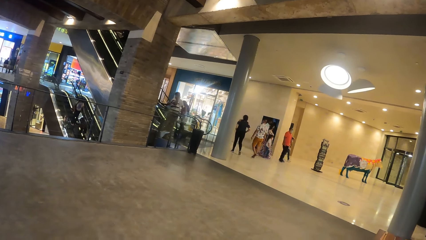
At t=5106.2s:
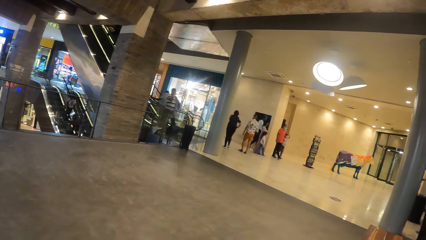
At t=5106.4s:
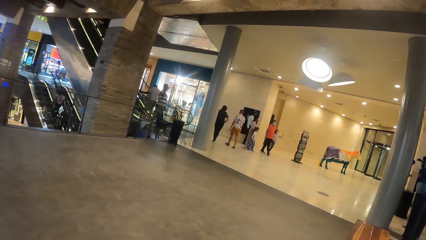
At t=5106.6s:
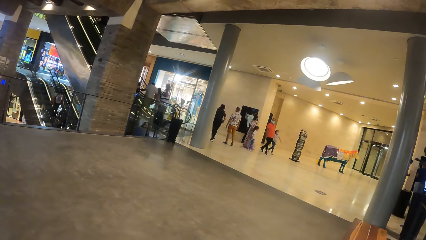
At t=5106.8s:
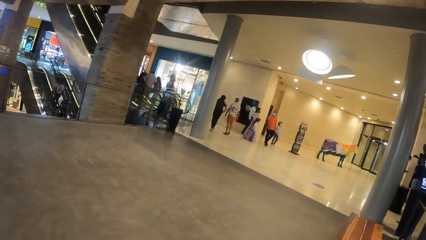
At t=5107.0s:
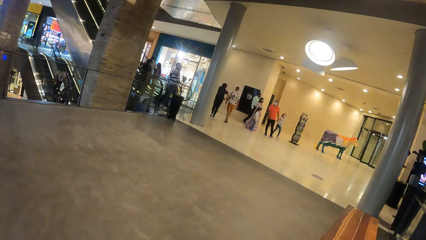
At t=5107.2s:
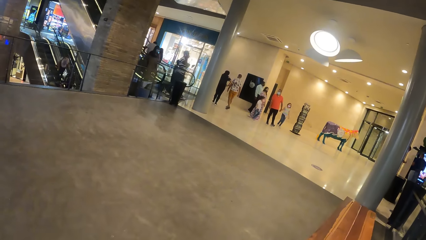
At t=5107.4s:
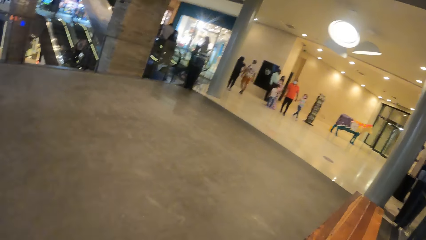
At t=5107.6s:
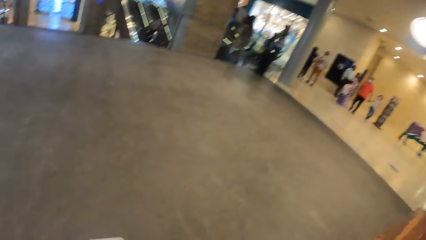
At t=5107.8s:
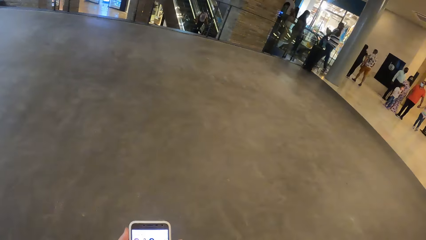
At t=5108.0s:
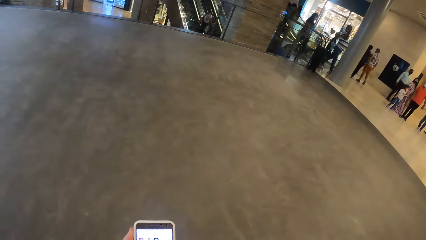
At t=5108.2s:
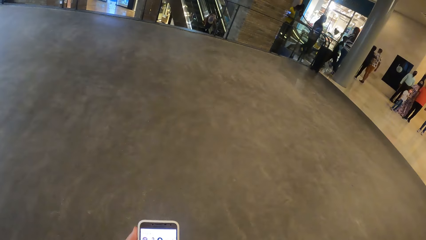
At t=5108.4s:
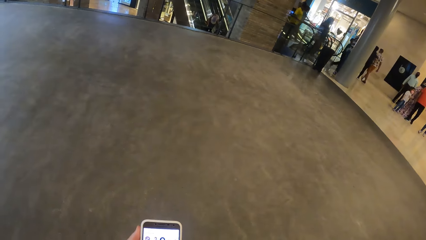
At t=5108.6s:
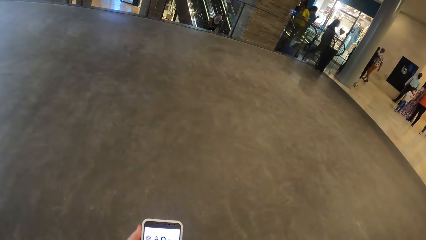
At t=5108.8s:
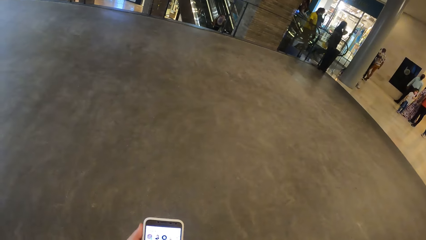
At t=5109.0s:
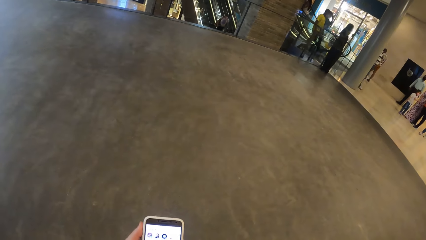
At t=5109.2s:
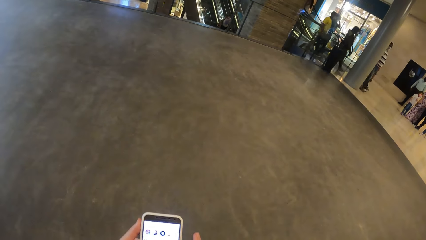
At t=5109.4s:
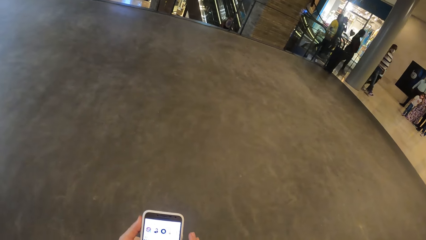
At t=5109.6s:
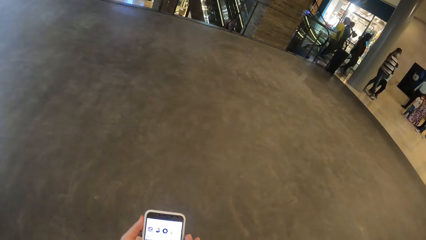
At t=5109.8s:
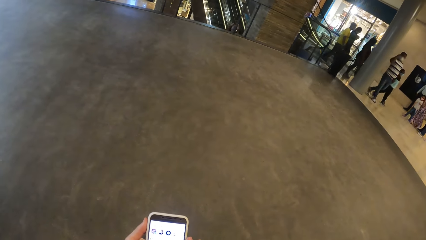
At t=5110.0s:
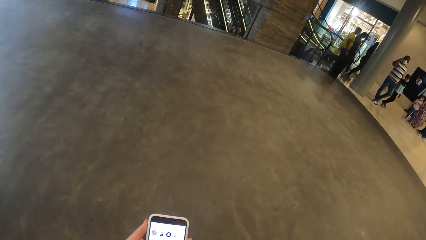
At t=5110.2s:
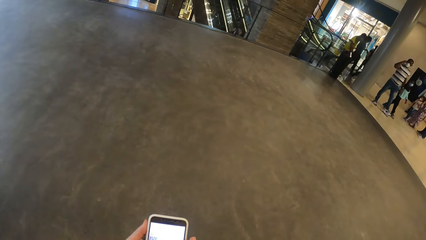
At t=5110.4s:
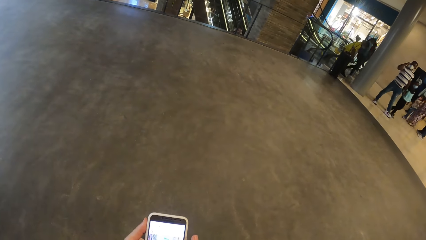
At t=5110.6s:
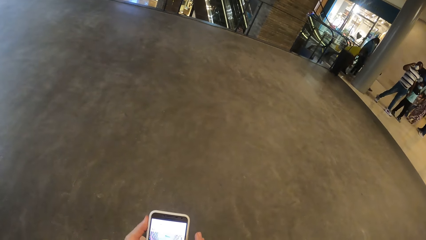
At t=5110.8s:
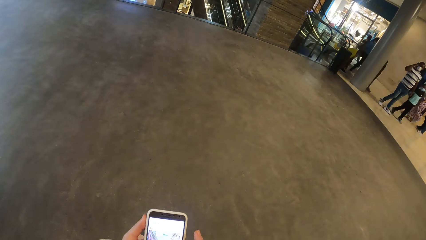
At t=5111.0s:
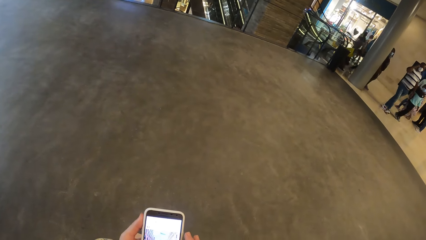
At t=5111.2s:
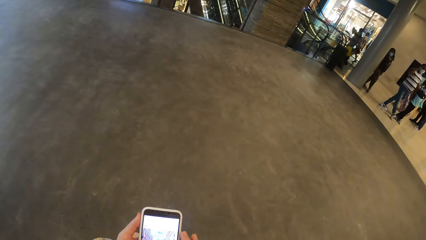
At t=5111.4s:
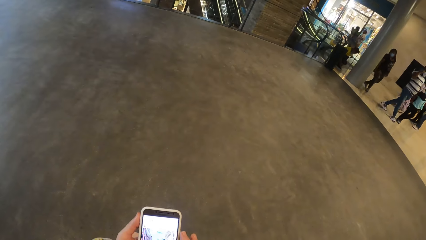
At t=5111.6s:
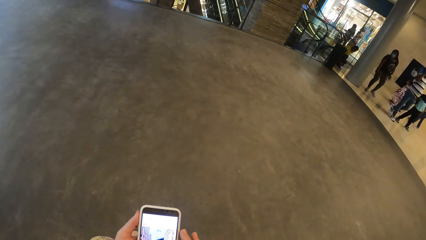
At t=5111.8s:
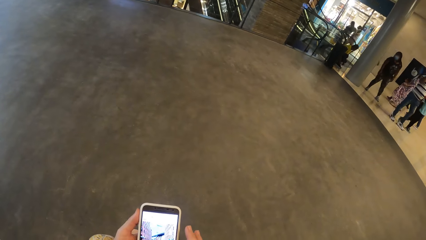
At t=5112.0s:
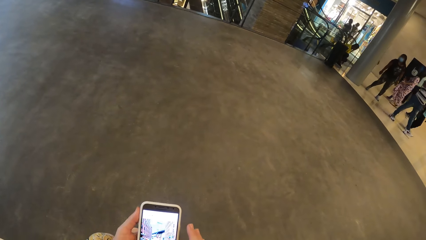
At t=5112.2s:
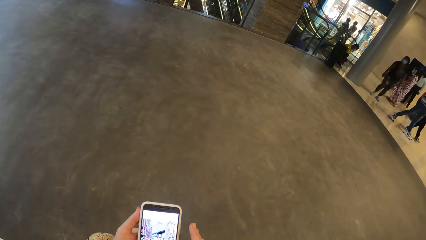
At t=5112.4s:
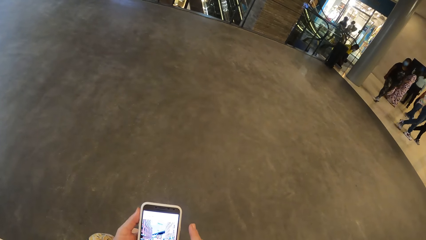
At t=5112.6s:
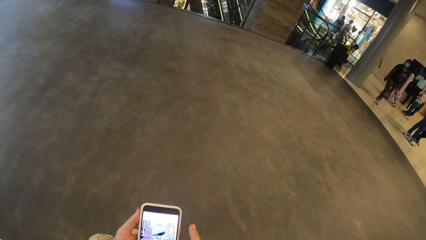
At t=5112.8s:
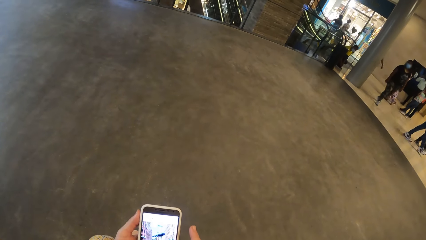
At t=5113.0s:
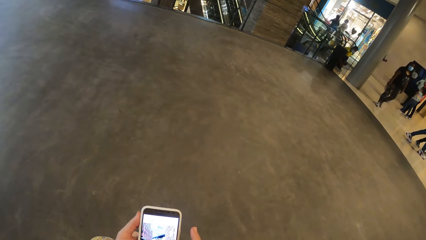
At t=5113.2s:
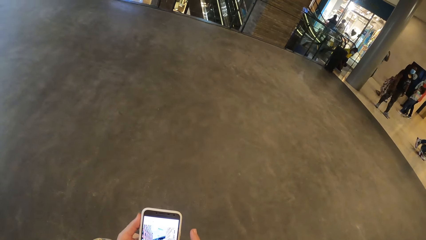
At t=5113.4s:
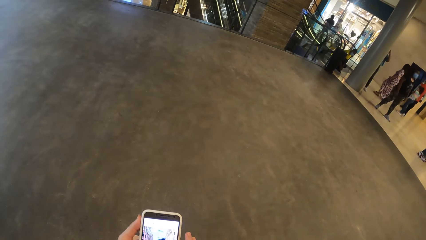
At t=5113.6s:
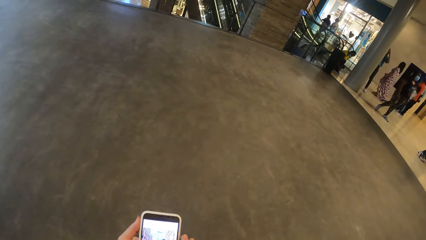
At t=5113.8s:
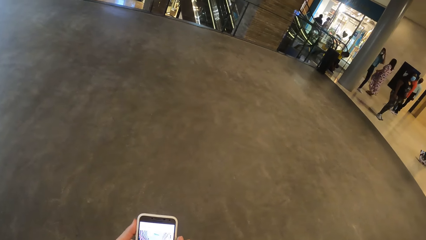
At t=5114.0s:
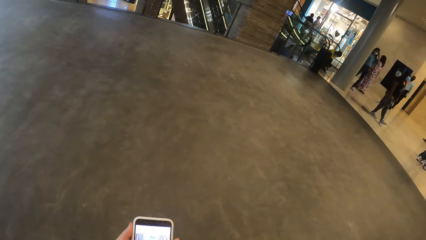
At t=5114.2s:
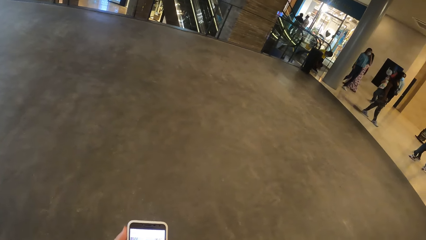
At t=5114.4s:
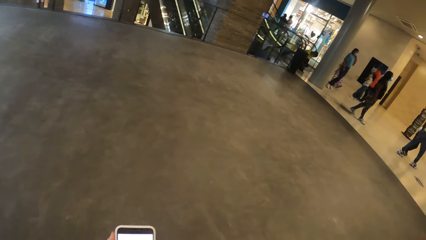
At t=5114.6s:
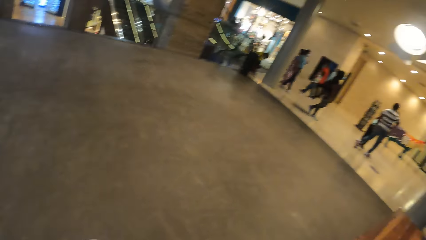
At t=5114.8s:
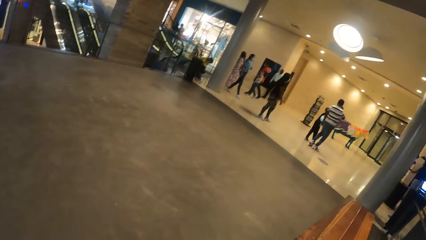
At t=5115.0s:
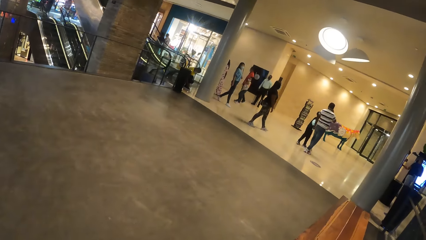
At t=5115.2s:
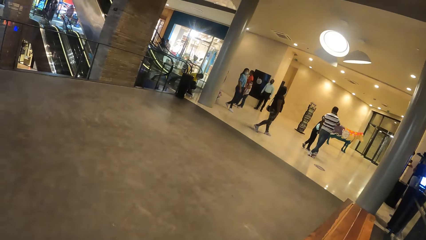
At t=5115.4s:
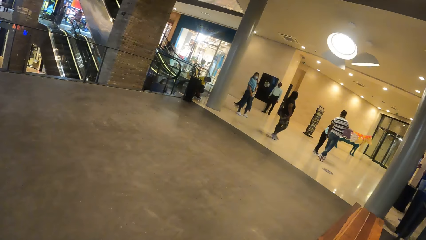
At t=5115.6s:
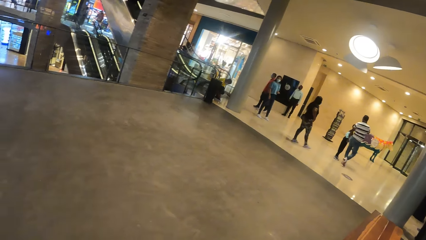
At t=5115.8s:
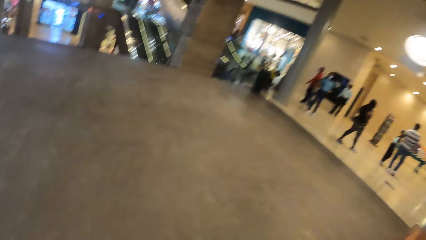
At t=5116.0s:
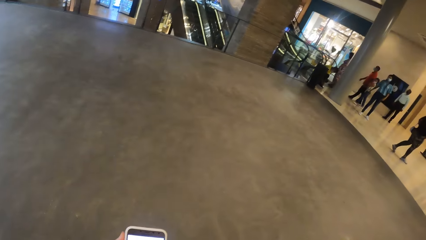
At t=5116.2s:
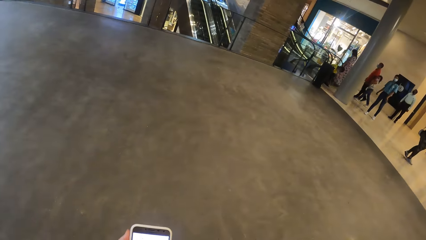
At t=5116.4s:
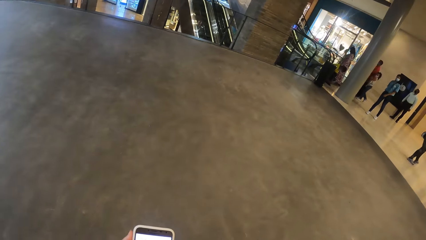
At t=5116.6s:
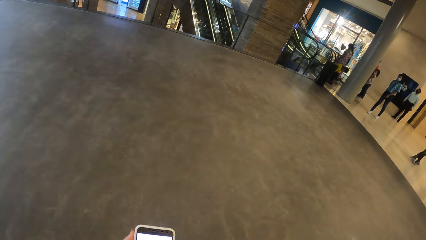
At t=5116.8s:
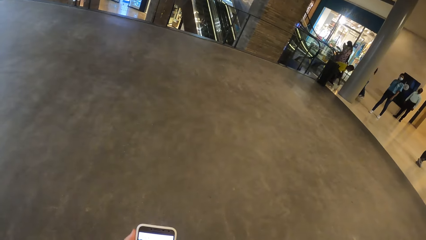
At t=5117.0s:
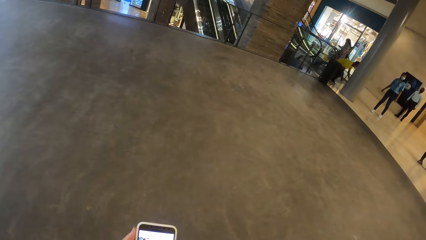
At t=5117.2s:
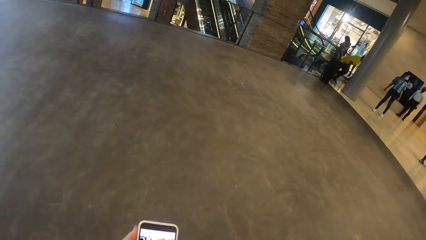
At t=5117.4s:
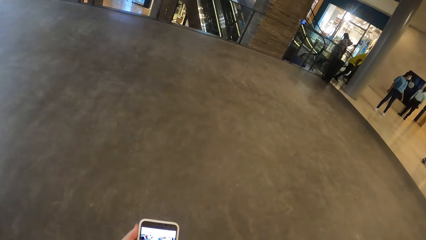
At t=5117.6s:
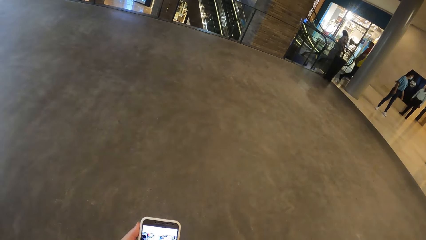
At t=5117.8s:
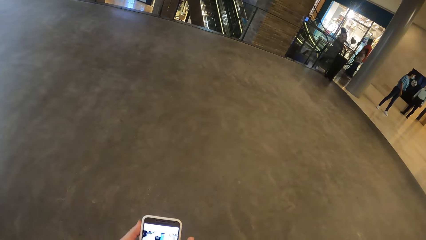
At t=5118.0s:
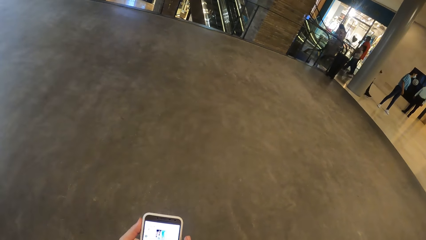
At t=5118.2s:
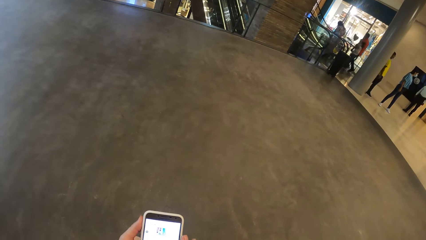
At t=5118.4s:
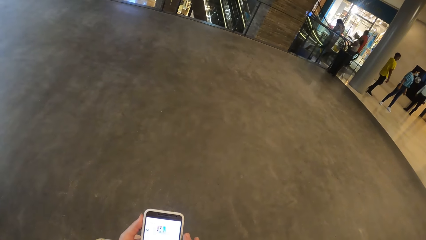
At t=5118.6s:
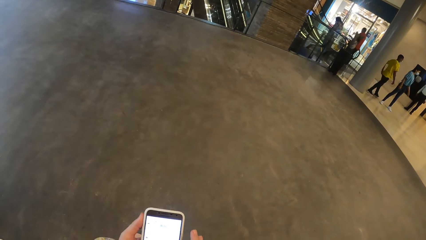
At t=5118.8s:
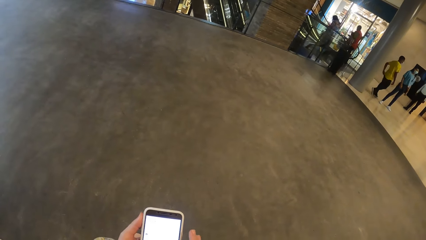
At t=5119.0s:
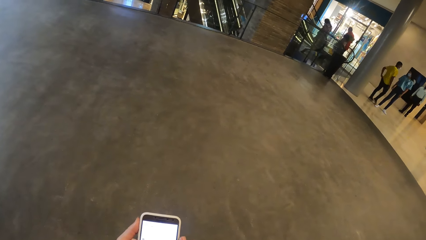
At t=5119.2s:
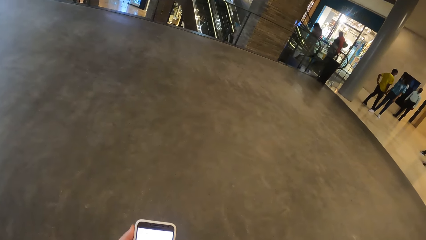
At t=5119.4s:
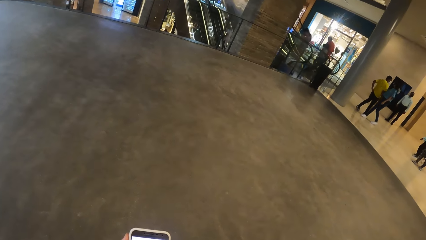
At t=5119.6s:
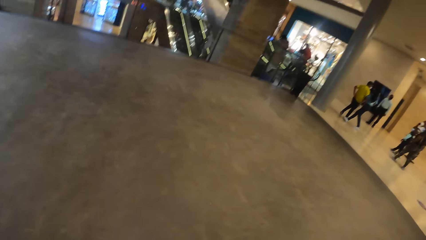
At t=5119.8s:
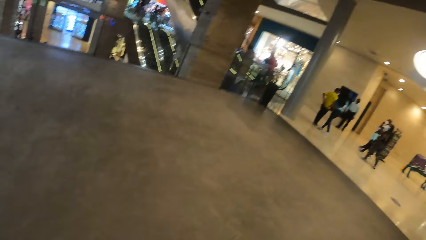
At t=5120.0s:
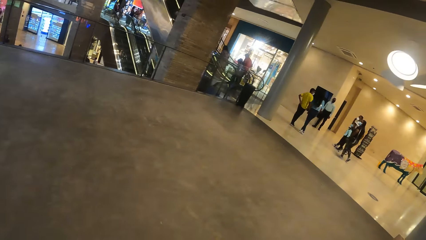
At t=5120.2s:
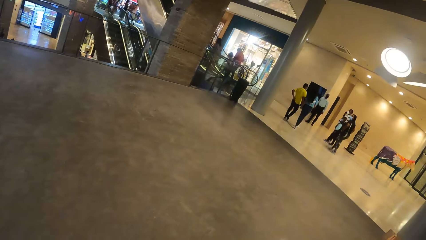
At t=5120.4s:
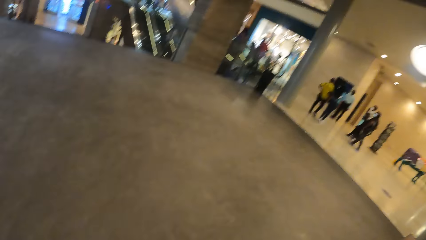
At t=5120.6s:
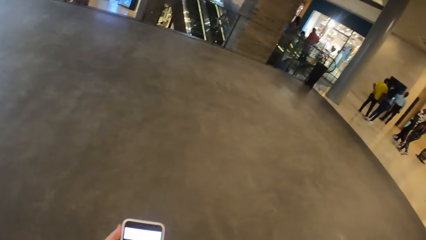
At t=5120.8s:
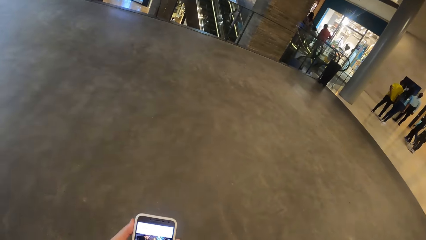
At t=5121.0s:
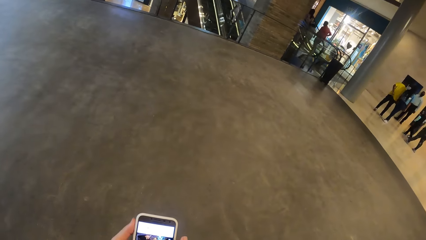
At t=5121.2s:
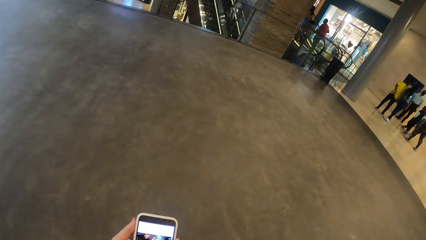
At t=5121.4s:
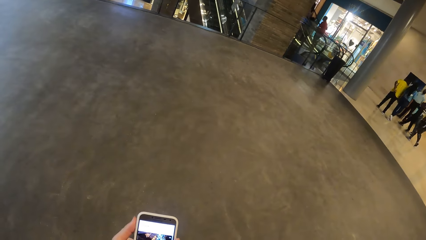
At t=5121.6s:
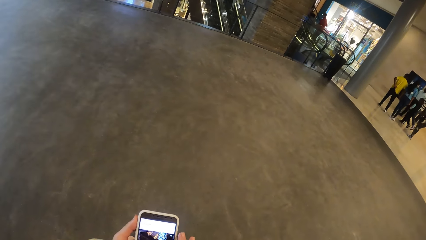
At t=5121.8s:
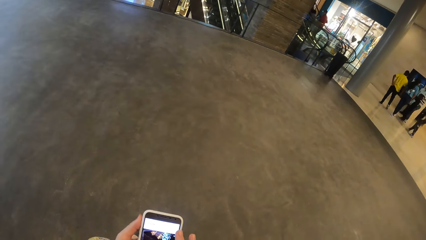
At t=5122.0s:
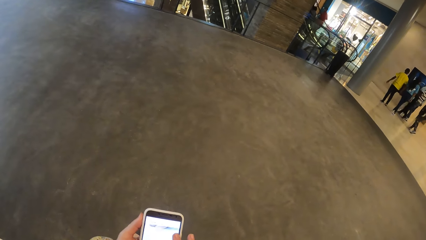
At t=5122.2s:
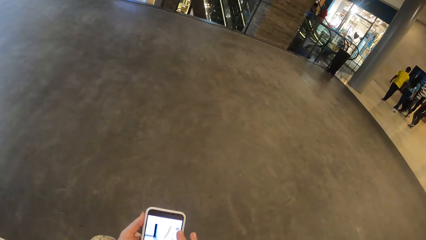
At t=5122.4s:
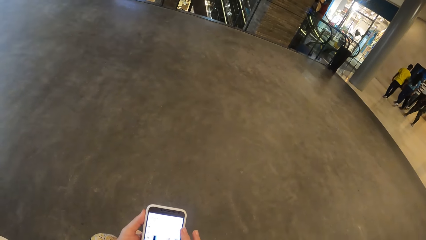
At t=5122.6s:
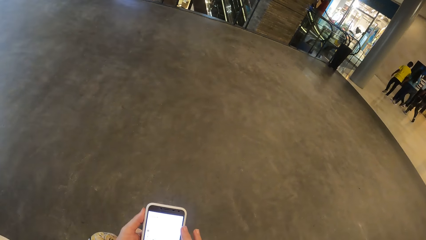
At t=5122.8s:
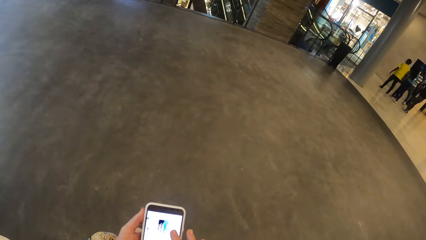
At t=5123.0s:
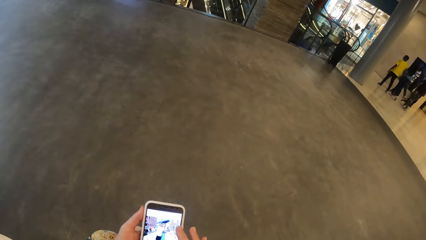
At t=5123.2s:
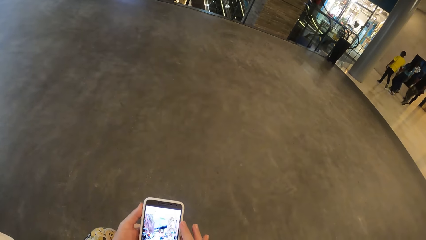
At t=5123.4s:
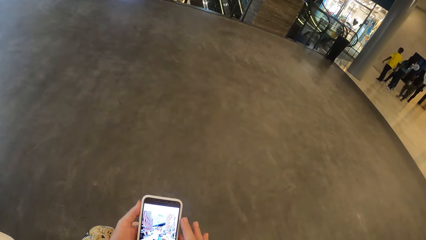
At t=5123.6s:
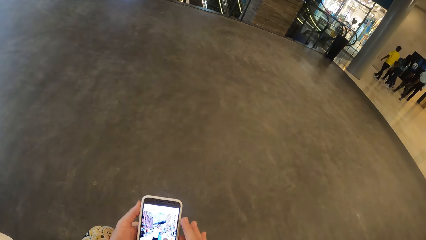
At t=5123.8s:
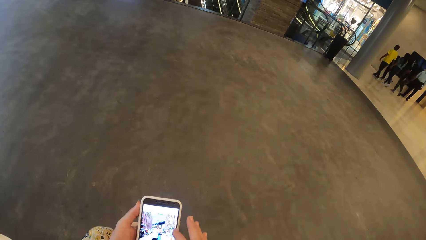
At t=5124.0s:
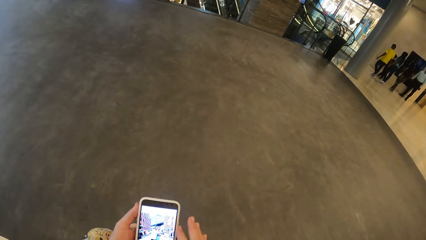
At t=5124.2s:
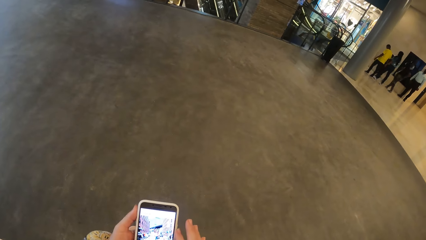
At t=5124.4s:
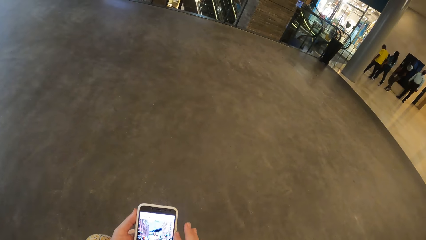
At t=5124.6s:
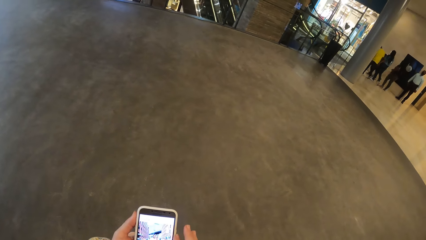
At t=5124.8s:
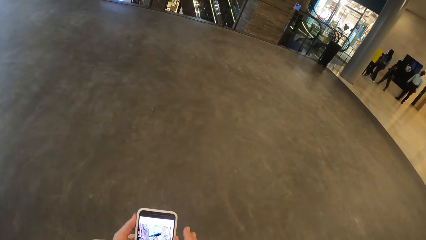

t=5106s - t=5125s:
The camera wearer uses the phone. They look around. They use the phone. They look around. They use the phone.
